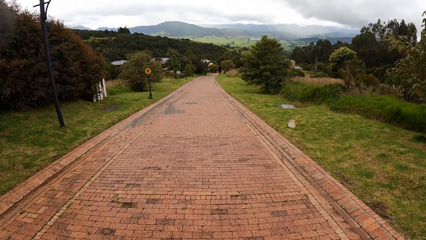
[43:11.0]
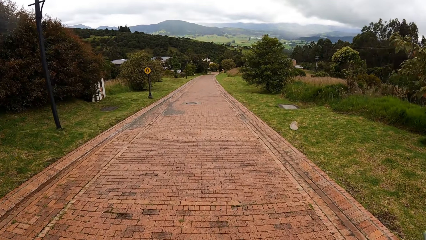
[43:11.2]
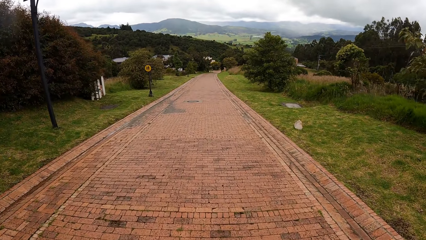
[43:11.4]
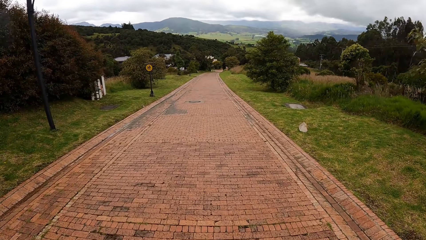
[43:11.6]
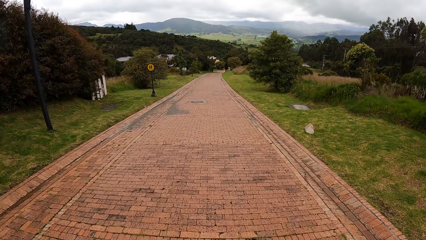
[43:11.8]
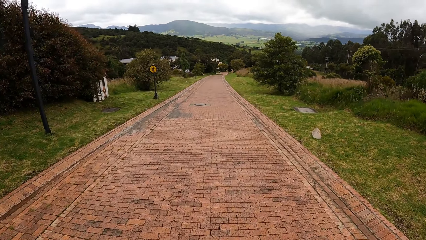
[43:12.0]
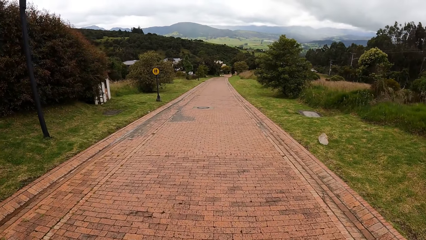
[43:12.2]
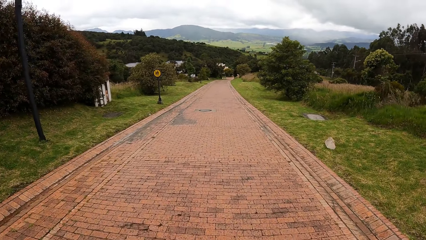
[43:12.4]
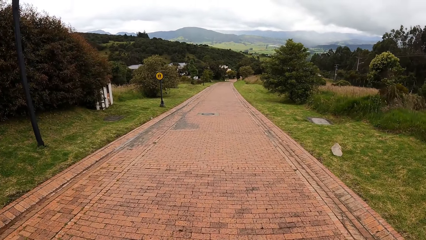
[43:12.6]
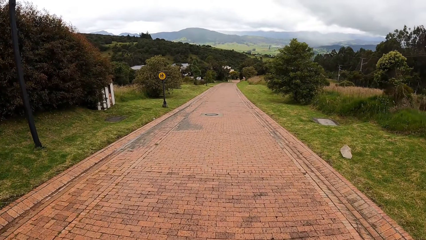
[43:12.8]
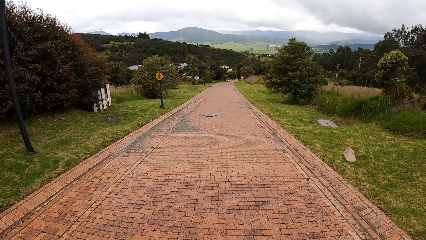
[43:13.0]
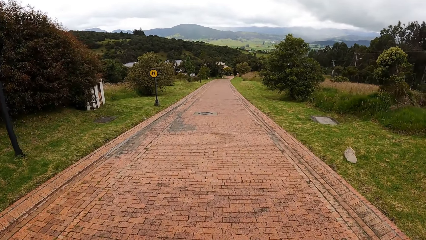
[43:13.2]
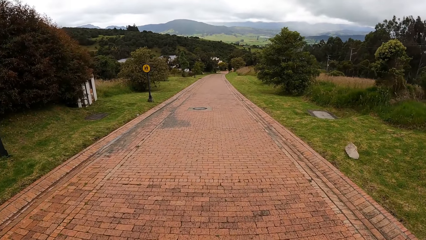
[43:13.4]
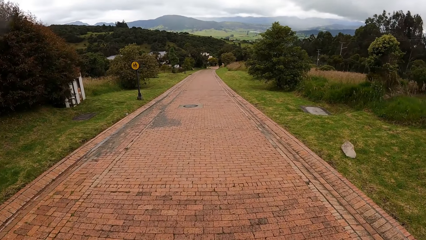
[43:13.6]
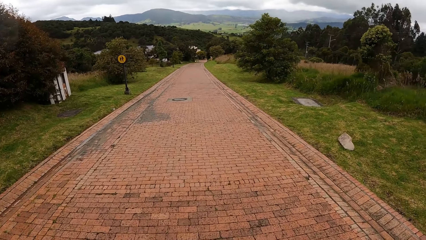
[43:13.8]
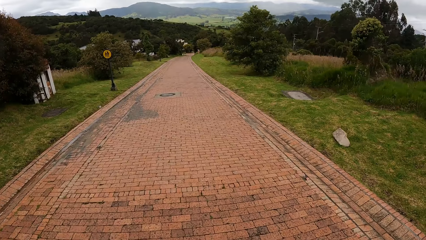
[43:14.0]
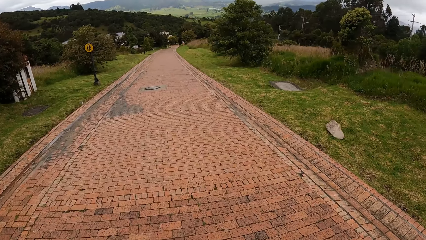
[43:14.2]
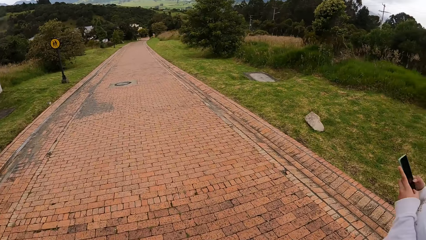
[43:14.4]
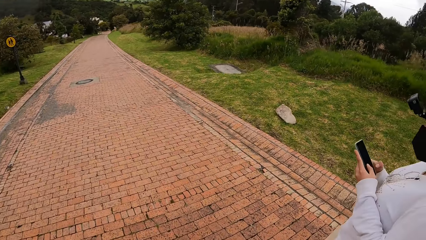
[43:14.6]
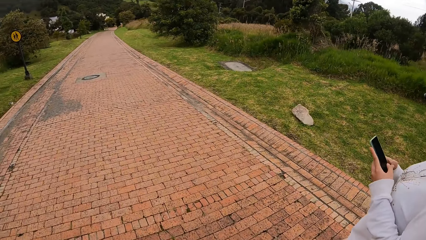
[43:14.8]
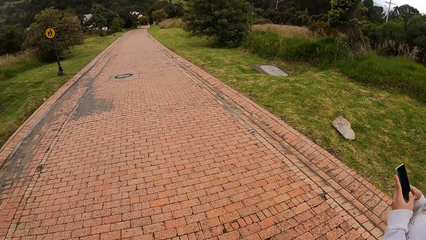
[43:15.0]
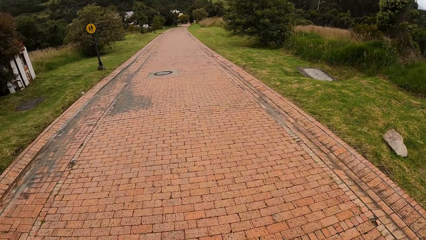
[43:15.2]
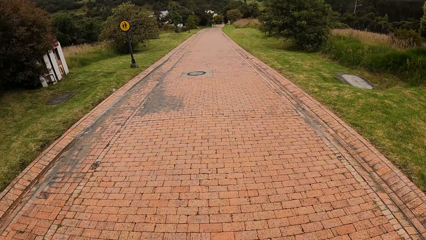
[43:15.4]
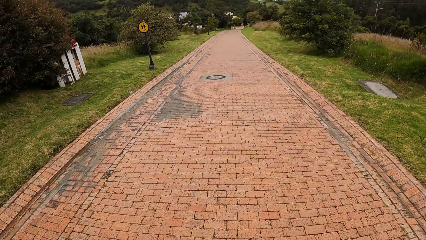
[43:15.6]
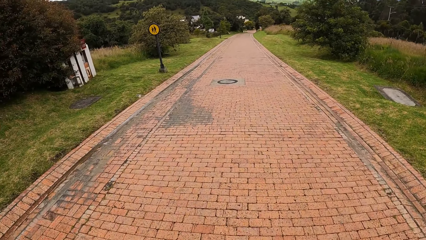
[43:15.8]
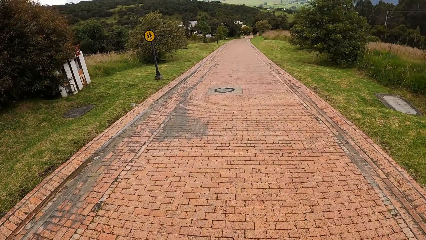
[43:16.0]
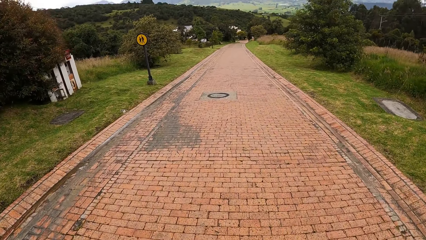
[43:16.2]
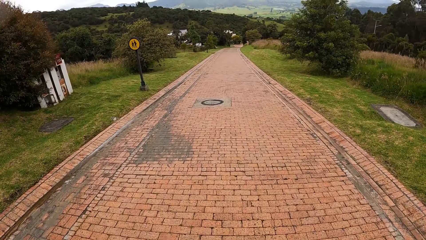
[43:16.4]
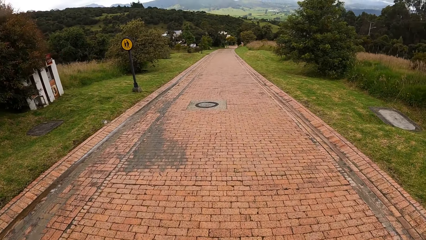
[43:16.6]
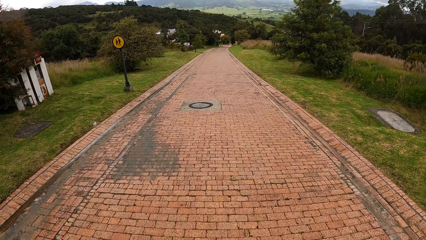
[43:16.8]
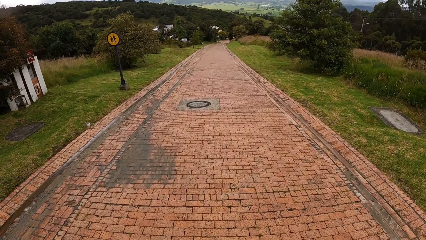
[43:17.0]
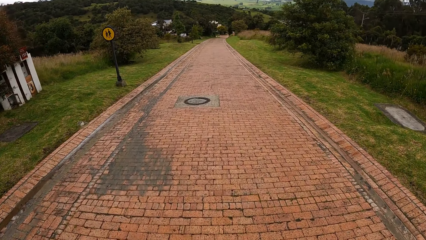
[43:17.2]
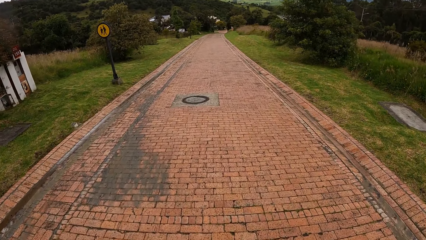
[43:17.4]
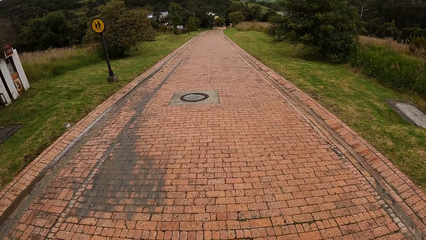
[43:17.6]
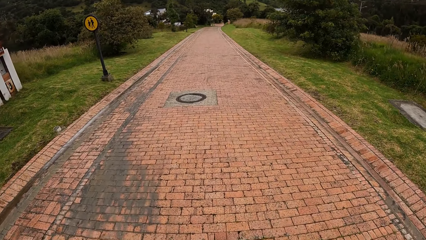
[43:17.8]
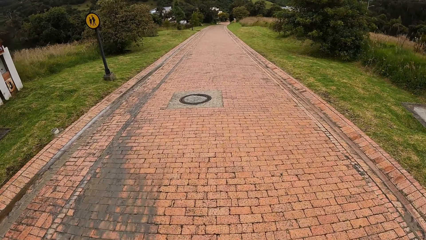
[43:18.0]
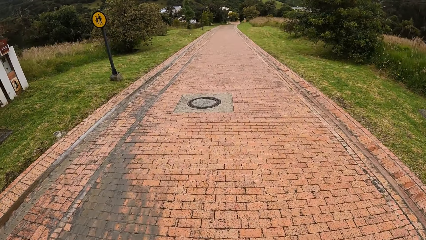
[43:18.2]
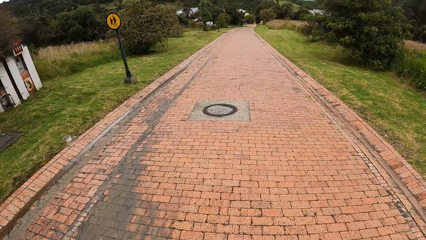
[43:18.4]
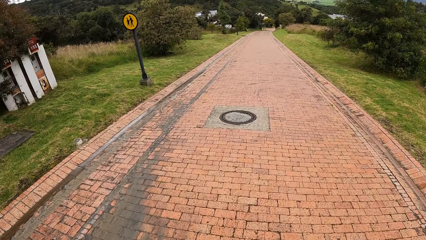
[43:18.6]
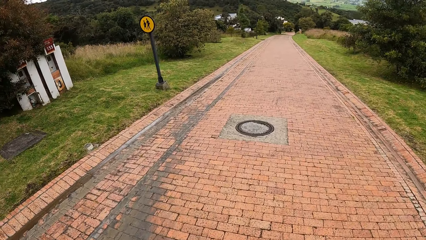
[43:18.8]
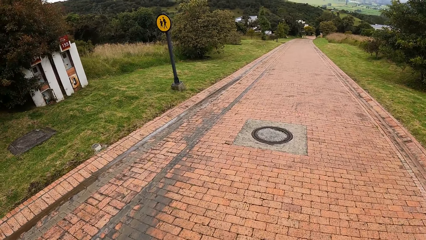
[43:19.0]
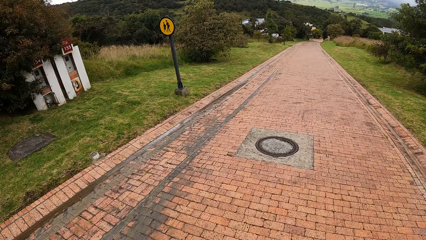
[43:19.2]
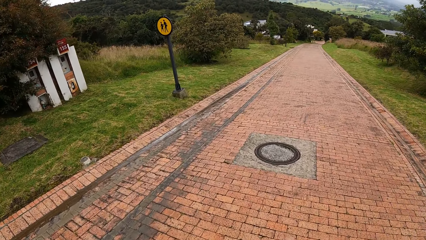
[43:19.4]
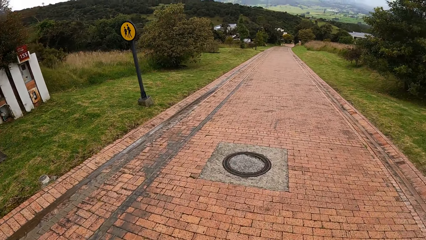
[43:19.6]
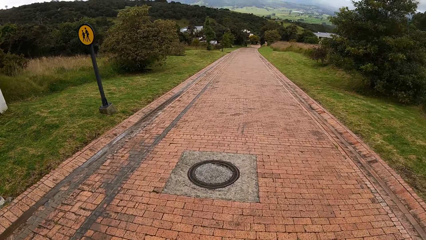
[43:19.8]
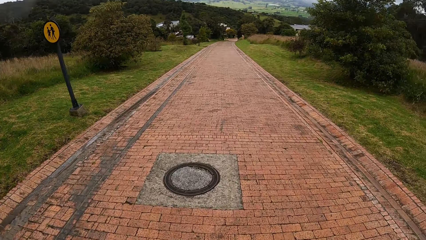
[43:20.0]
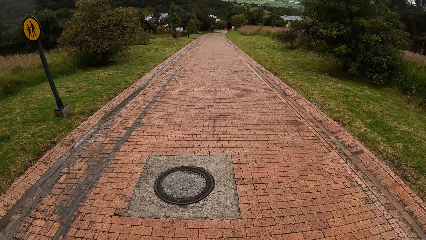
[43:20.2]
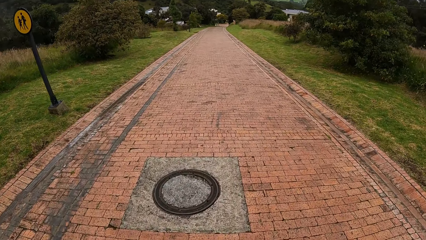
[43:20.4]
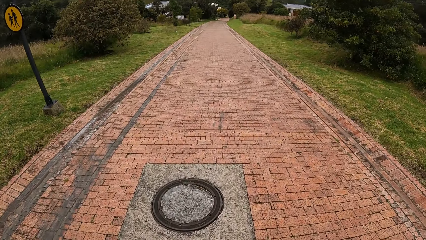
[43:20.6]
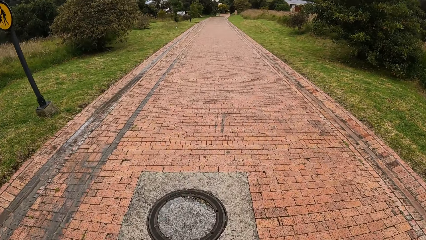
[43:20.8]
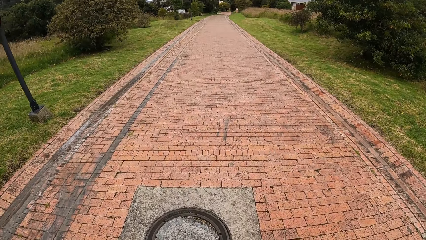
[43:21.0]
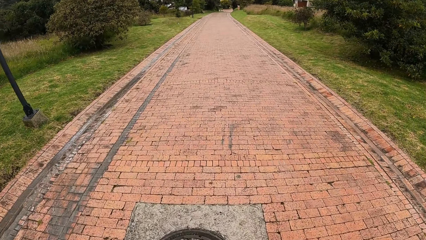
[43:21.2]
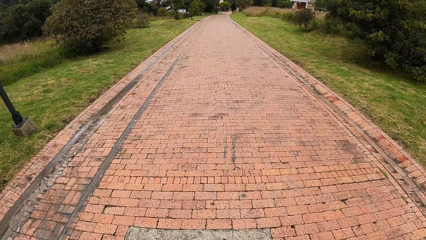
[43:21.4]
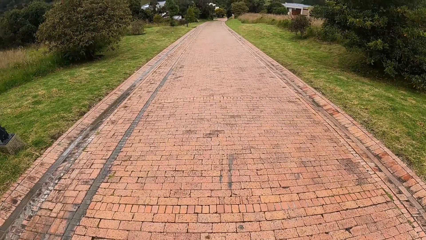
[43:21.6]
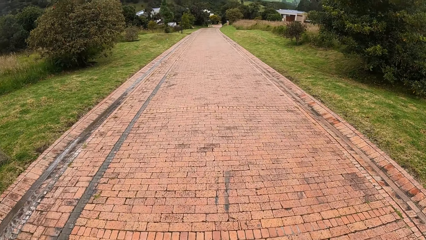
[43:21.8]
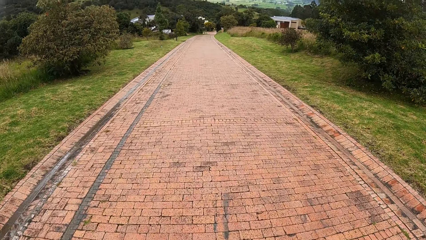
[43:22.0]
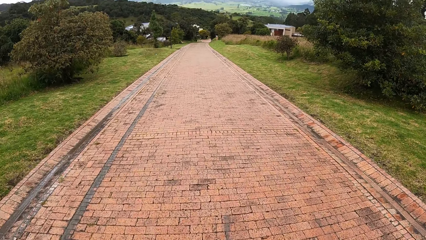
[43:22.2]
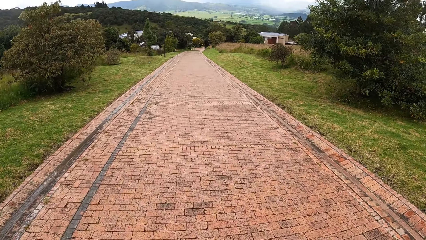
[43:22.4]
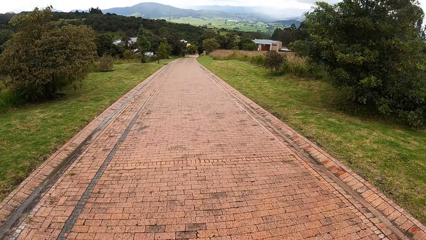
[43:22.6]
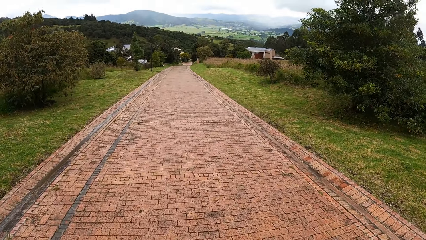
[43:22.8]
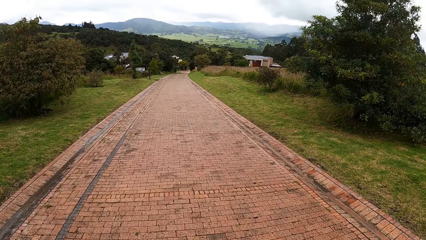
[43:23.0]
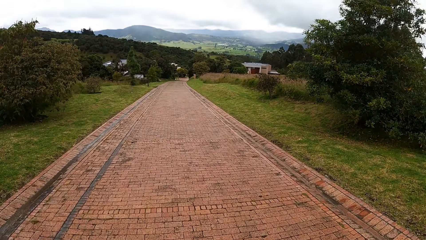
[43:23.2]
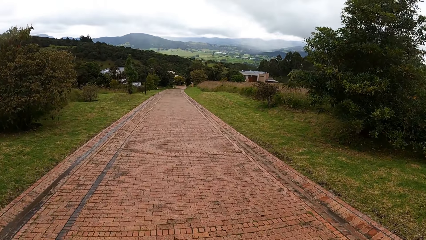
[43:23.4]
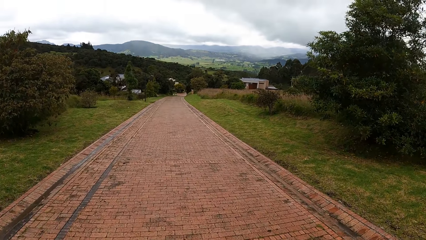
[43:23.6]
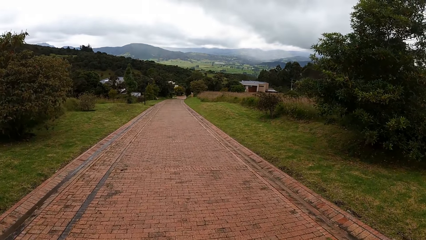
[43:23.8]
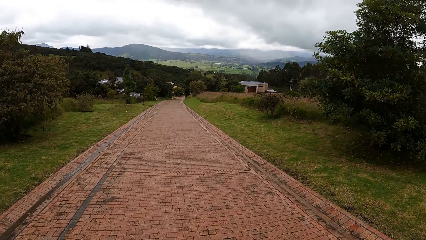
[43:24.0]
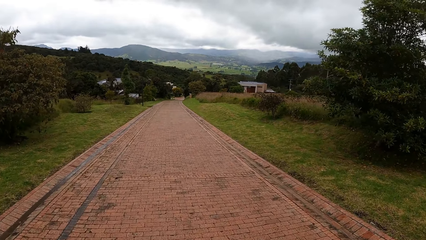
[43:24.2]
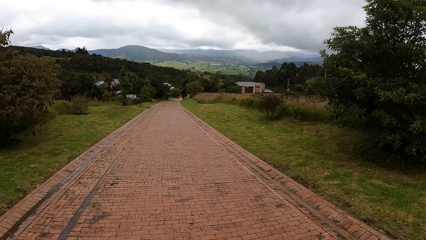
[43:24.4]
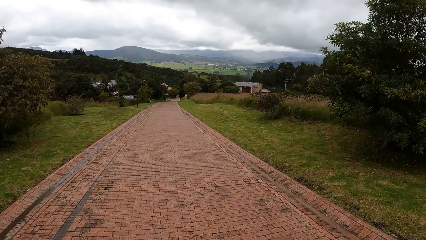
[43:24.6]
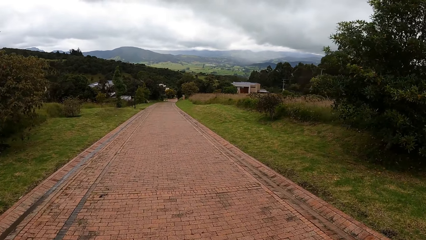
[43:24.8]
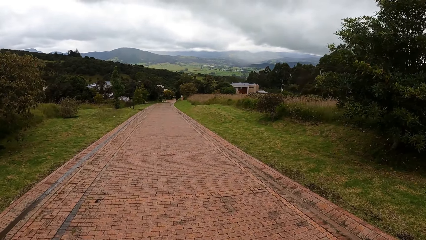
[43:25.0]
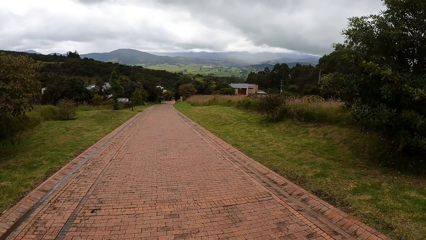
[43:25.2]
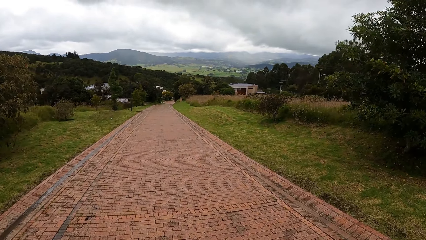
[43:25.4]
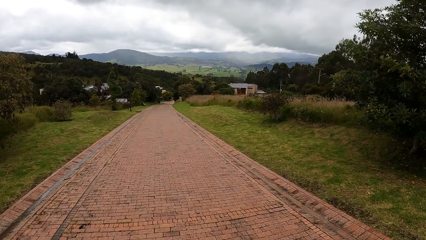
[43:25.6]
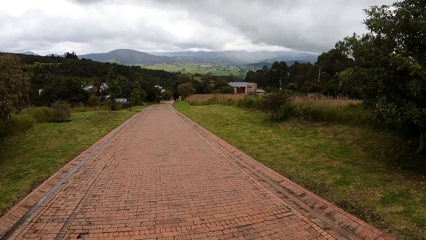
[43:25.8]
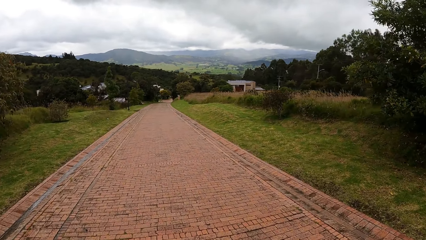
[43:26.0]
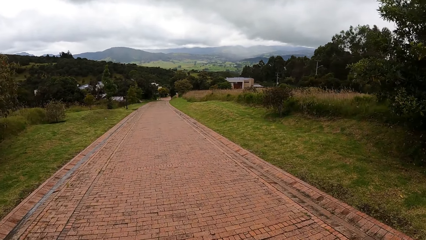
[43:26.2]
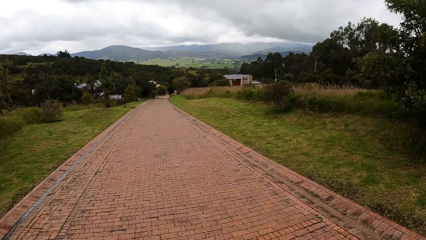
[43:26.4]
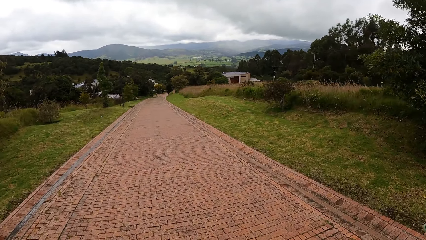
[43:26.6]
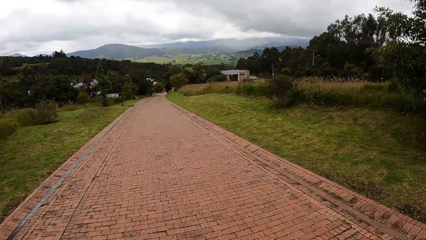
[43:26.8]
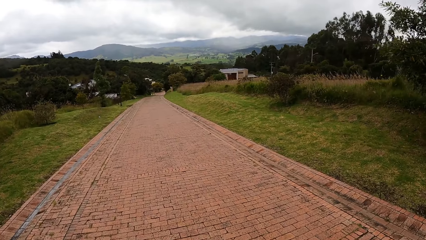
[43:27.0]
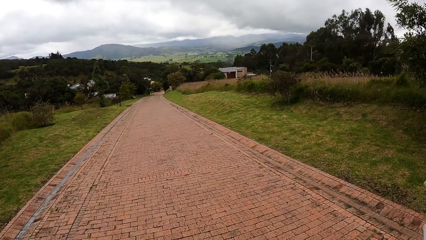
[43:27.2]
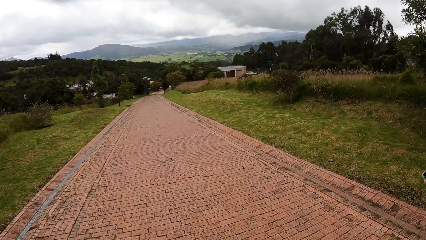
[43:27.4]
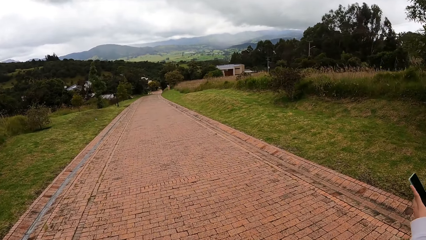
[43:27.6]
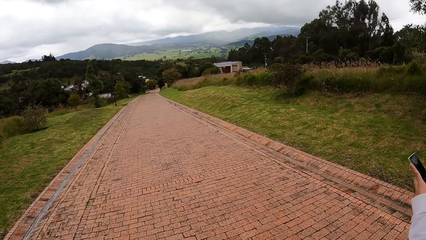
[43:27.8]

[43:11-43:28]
The woman operates the phone in both hands.
